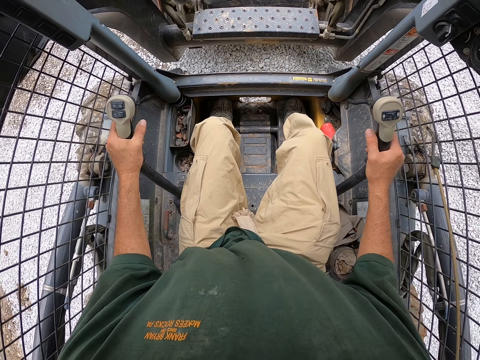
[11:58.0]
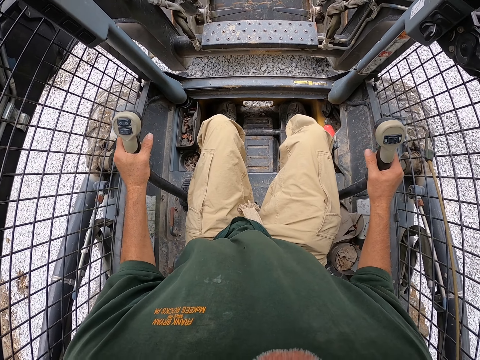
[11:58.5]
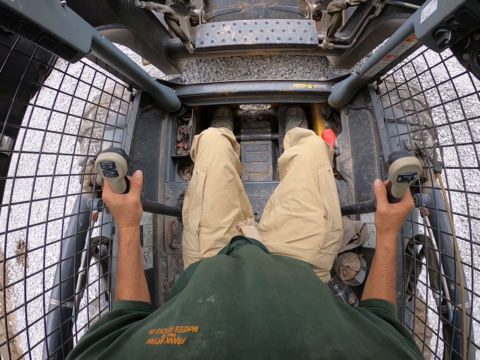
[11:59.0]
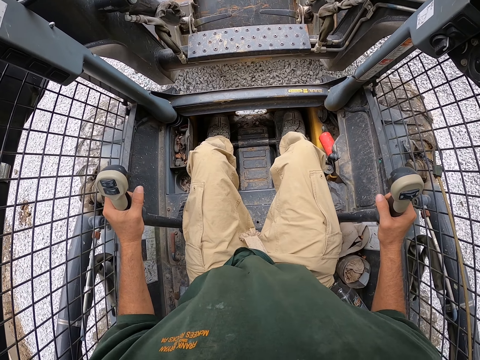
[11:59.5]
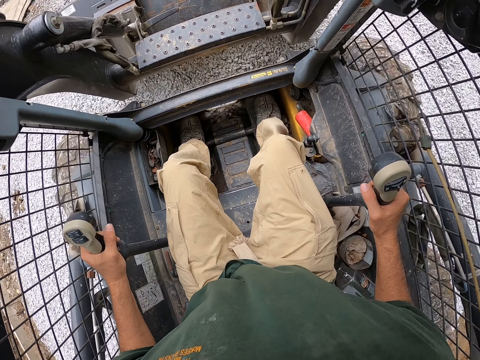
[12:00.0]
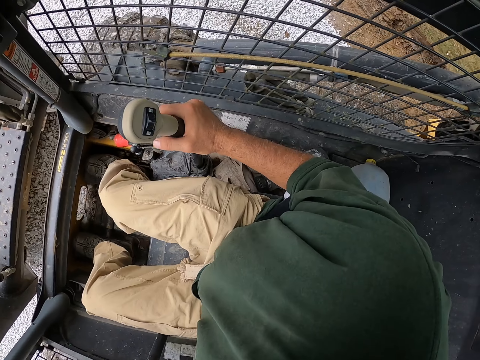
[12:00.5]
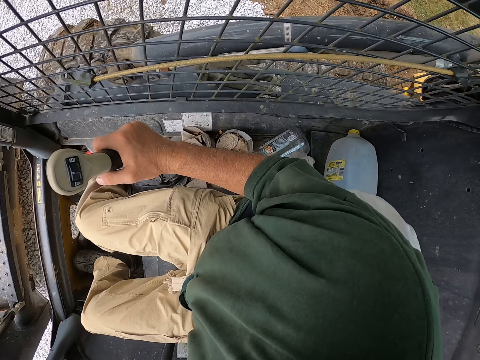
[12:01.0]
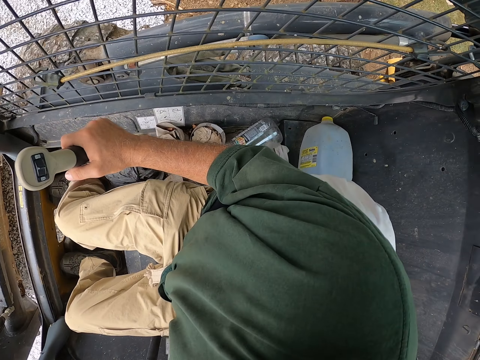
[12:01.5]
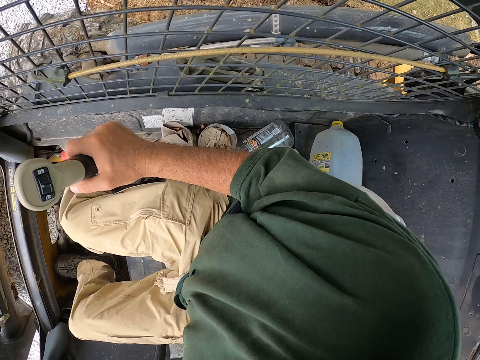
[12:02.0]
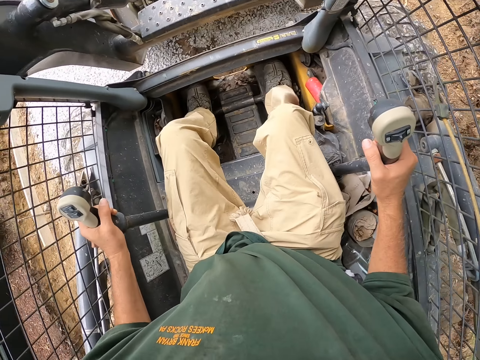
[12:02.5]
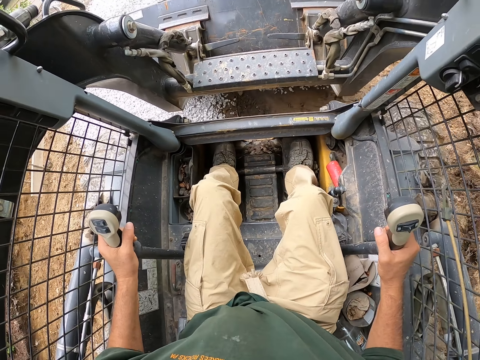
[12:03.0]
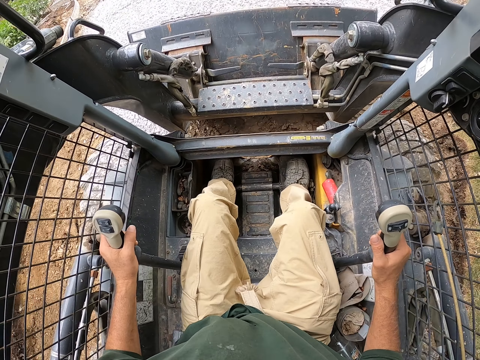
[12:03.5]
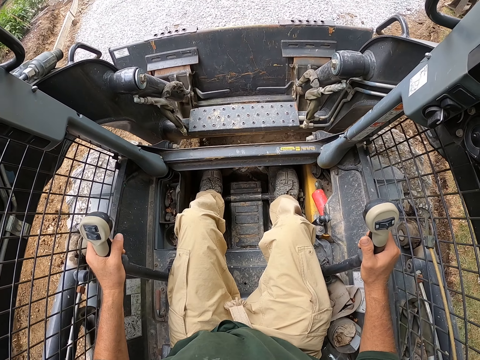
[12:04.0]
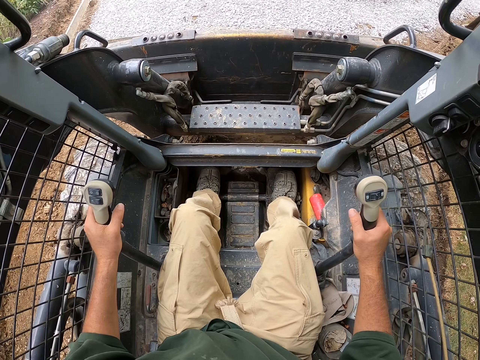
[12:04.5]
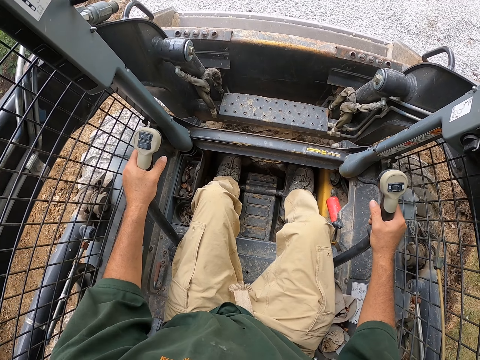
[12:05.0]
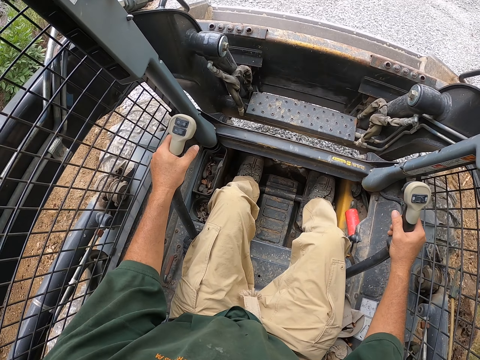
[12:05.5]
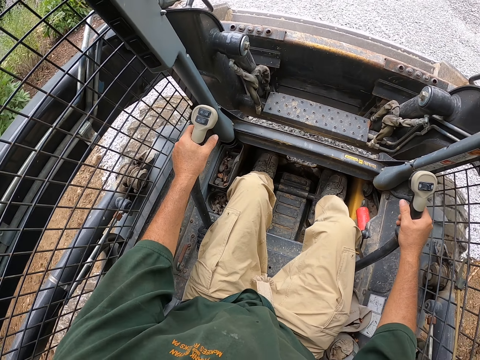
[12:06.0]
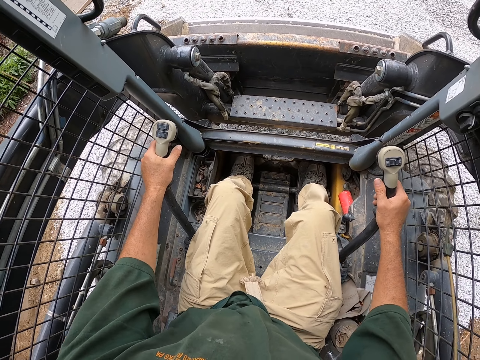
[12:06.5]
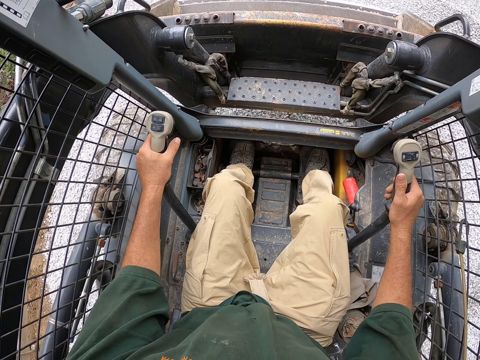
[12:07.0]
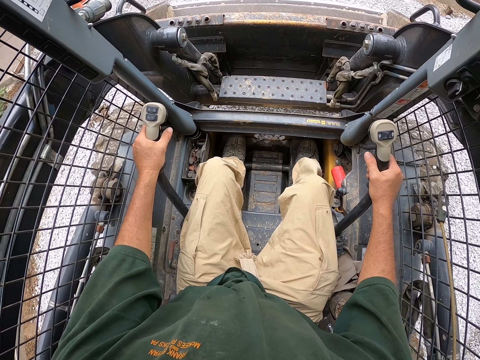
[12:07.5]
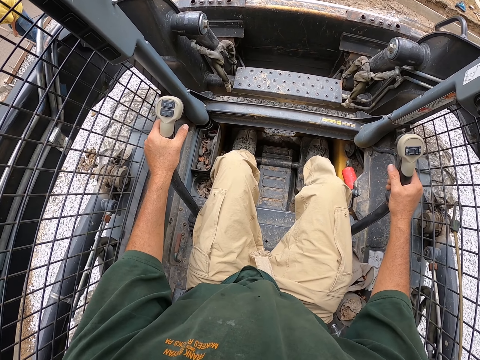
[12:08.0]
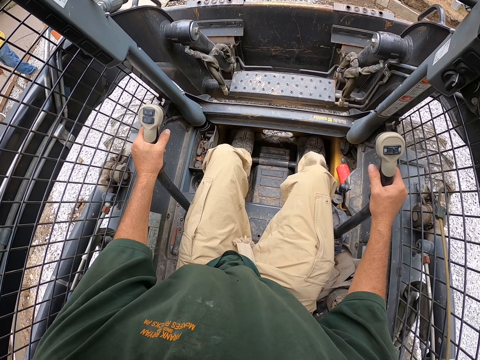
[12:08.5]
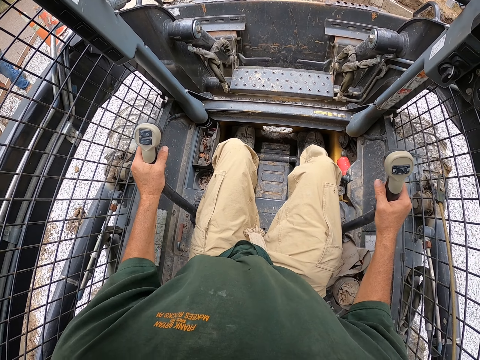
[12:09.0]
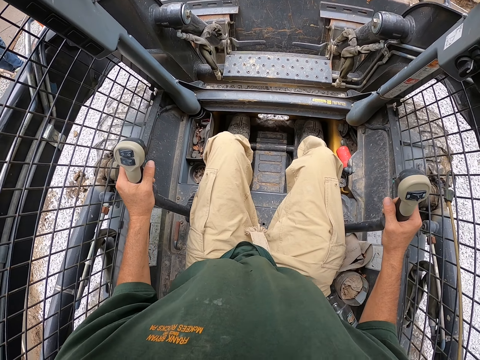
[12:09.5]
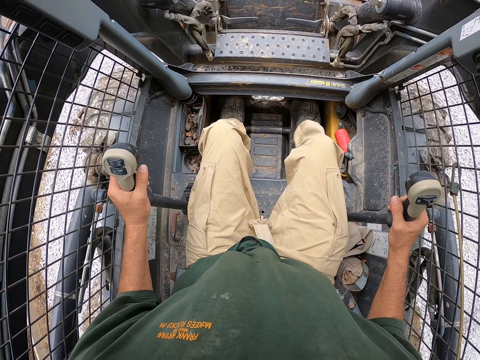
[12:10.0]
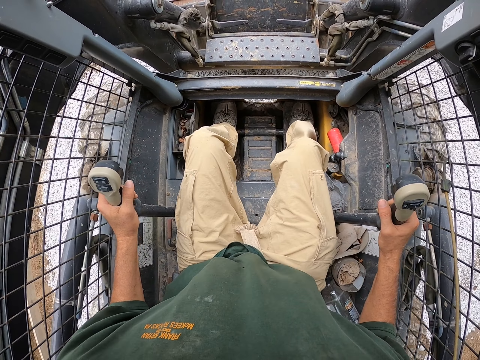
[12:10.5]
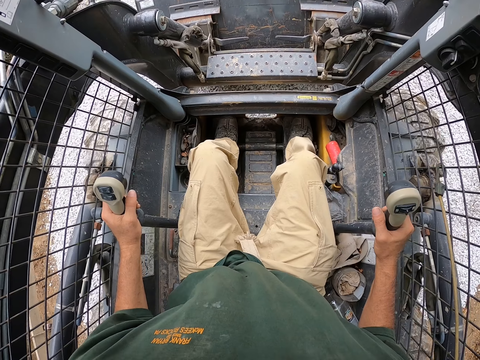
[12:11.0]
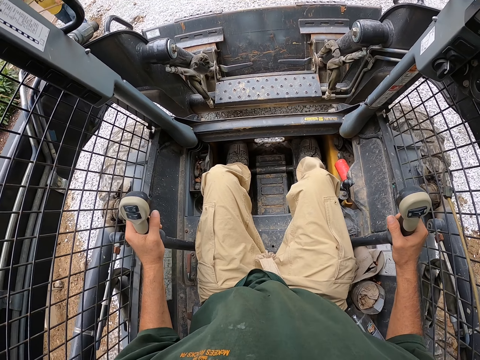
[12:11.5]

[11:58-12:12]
The camera wearer spreads the stones. He turns his head. He drives the backhoe. He spreads the stones.

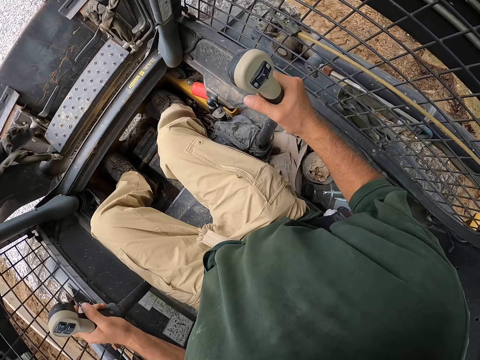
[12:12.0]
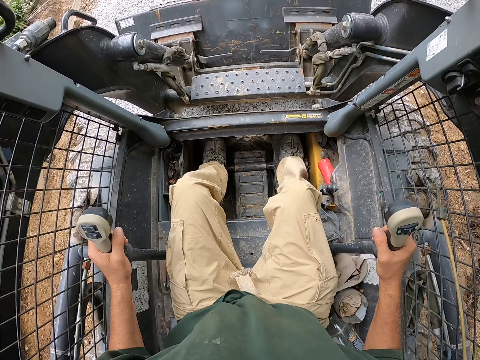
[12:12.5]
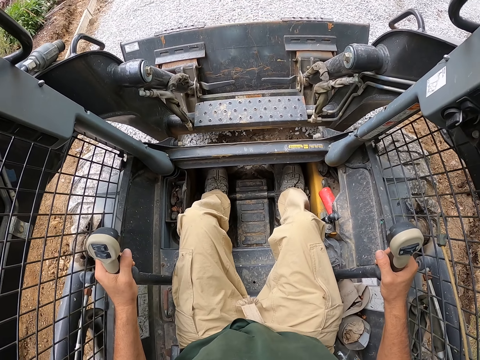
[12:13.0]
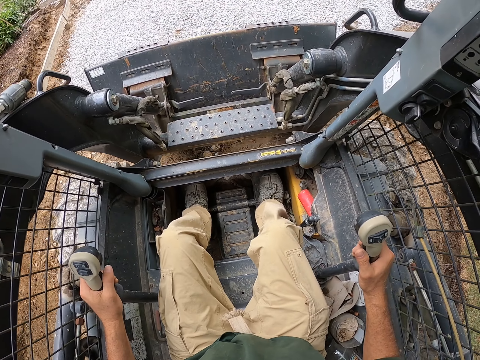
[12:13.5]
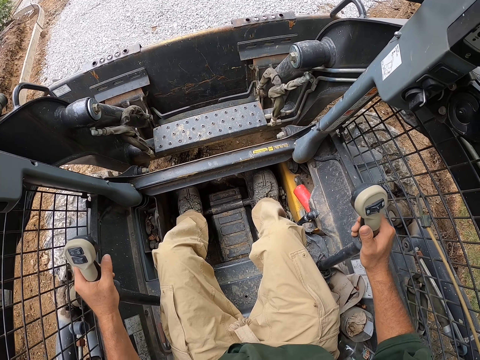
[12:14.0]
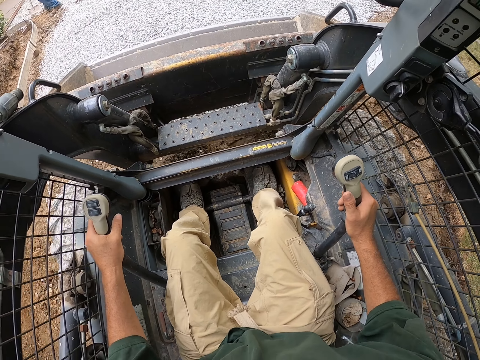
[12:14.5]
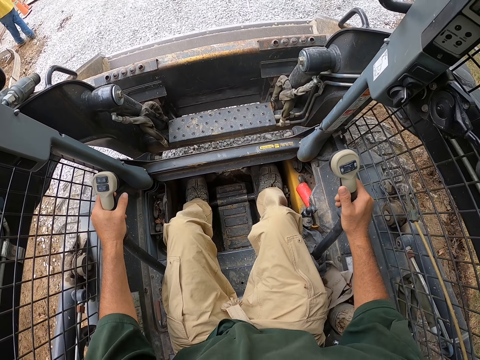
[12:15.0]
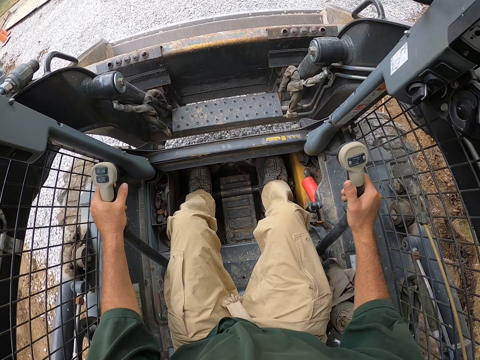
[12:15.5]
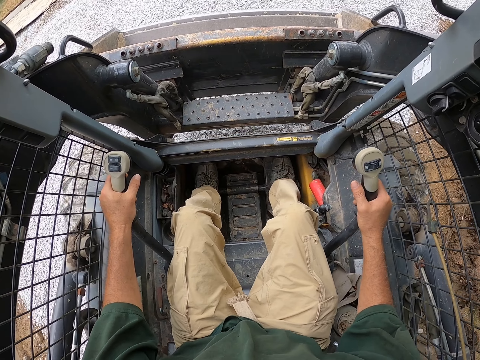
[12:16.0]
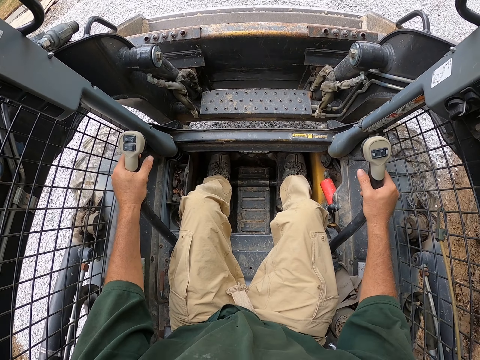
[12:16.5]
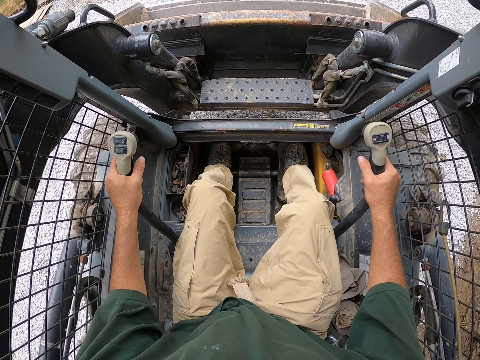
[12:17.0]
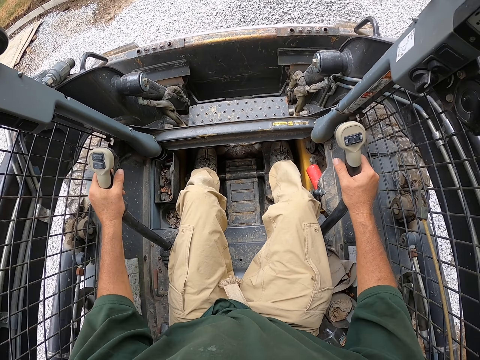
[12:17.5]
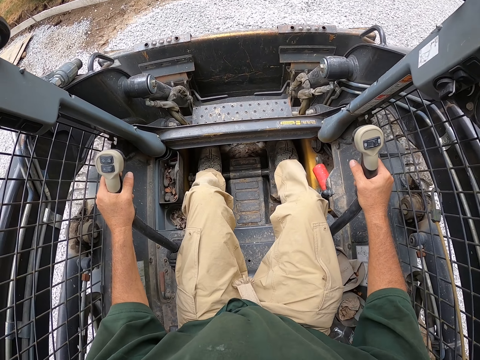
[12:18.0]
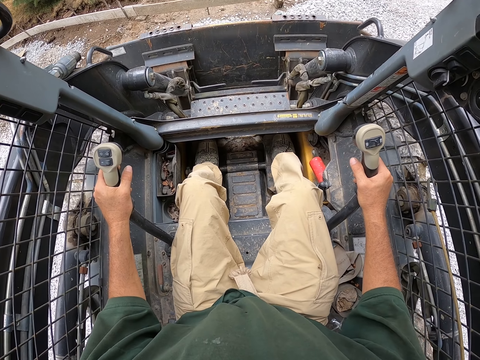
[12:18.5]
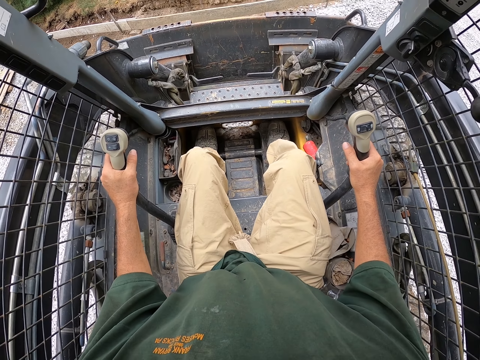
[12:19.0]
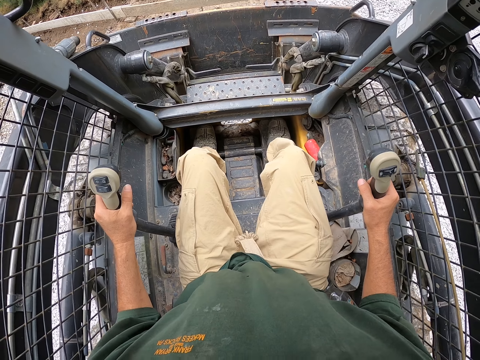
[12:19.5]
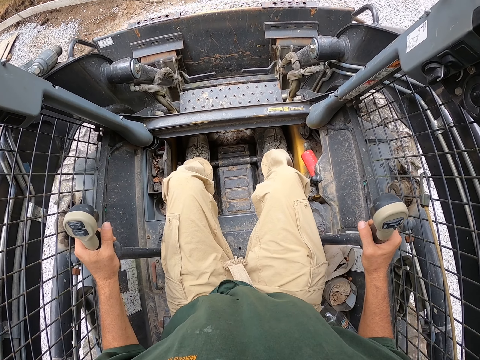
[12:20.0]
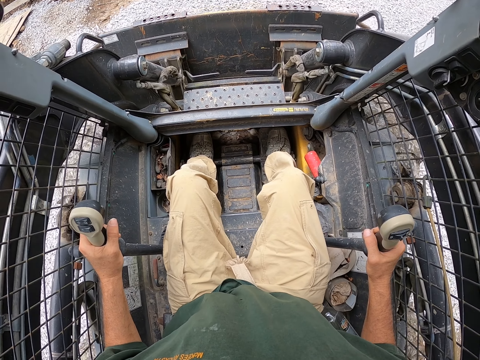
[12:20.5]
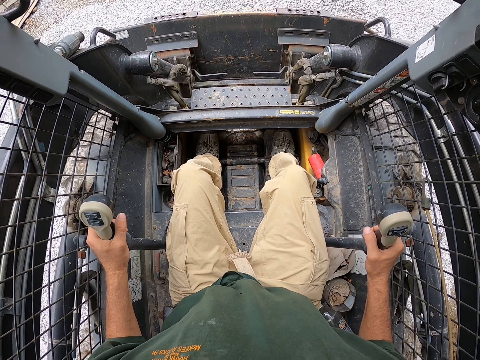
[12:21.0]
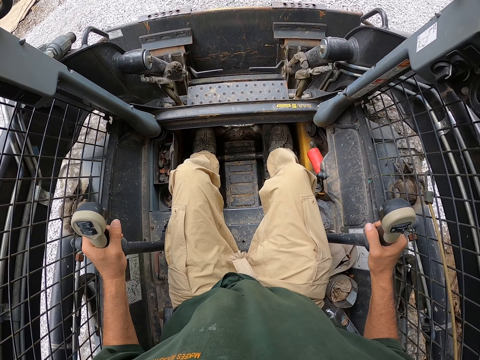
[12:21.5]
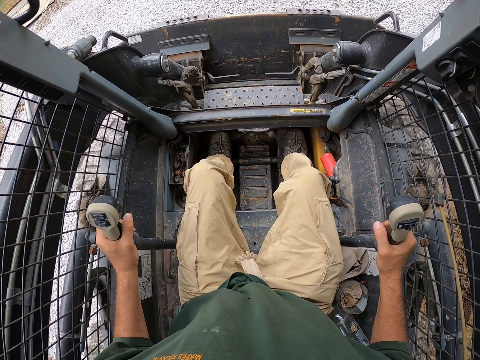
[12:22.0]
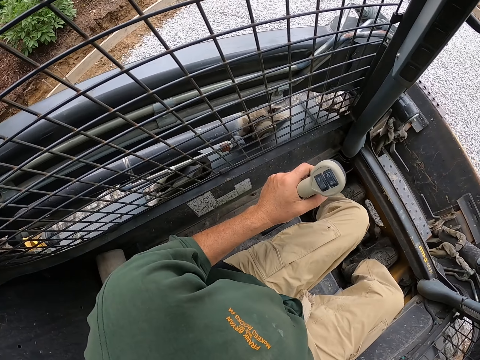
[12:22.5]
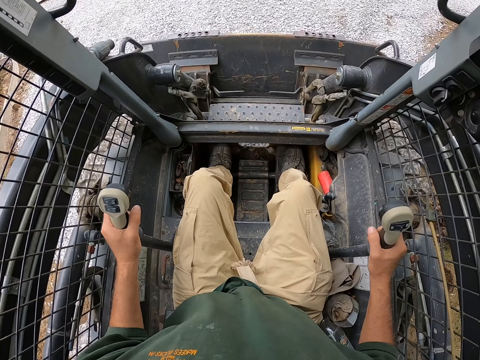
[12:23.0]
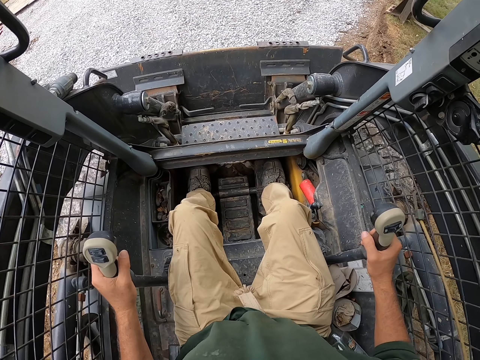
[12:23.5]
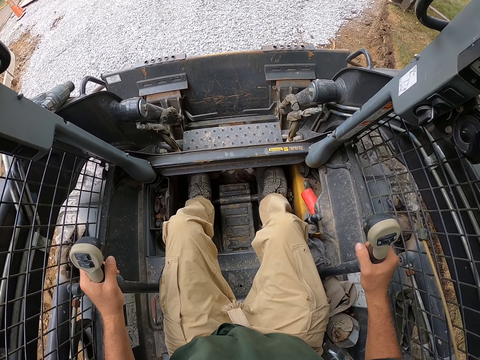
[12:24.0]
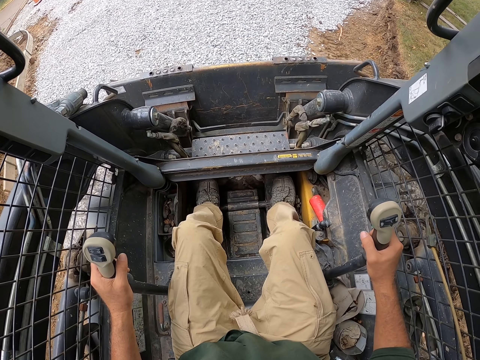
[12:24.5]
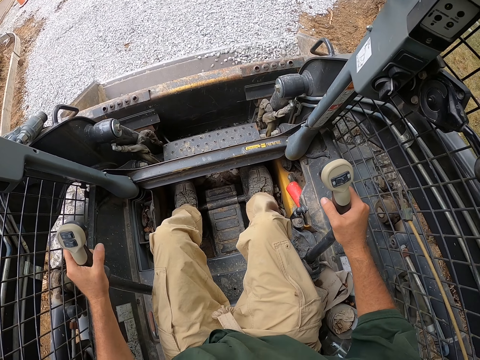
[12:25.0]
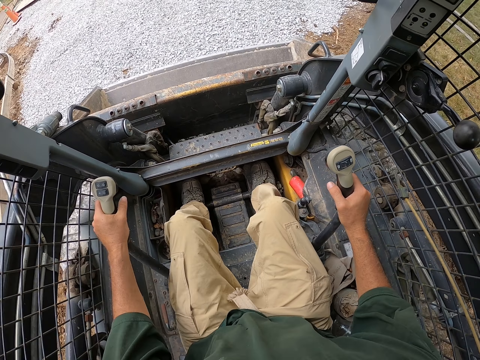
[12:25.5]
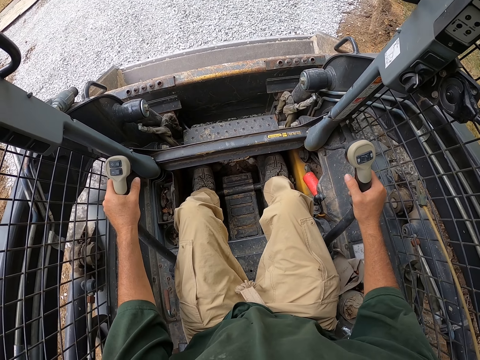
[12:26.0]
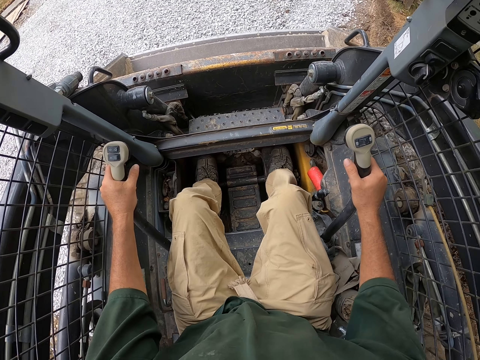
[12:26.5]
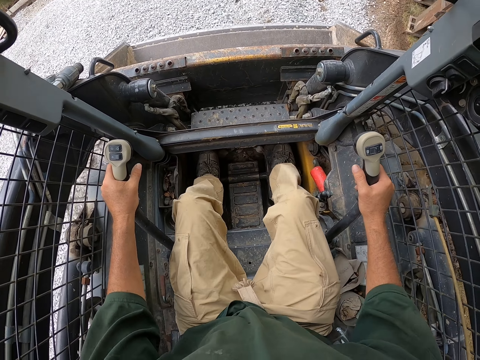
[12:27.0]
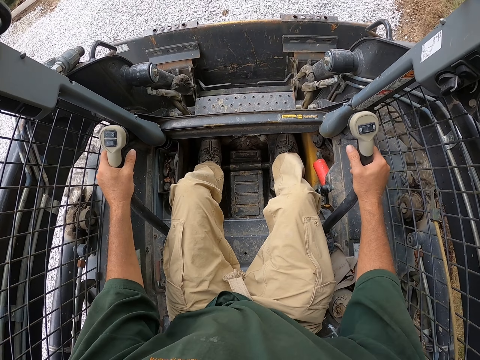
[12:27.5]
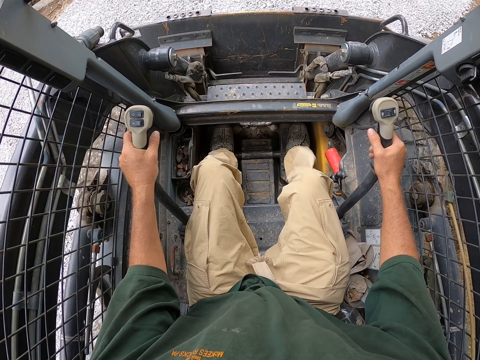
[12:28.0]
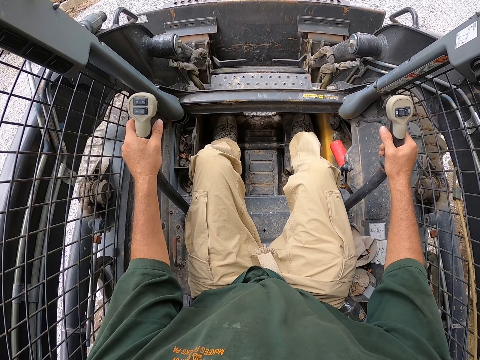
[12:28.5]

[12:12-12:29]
The camera wearer turns his head. A man walks around the compound. The camera wearer drives the backhoe. He spreads the stones. He drives the backhoe.
